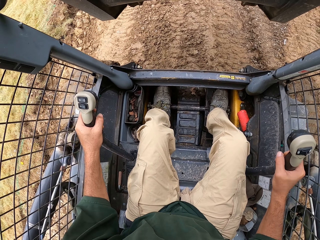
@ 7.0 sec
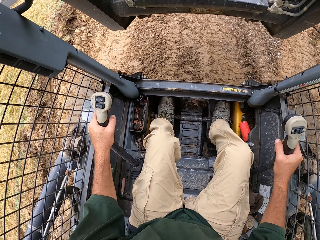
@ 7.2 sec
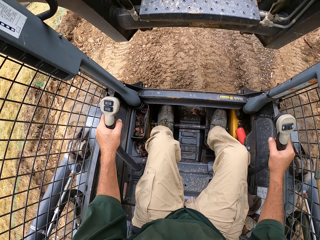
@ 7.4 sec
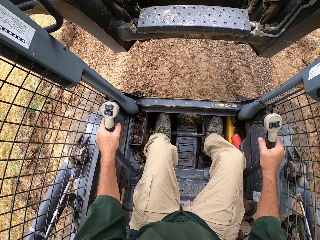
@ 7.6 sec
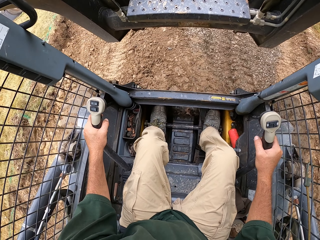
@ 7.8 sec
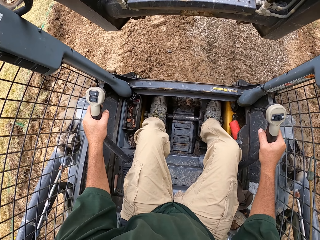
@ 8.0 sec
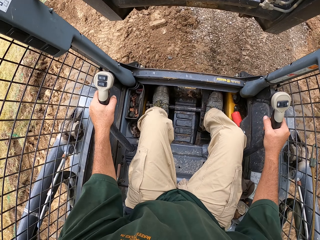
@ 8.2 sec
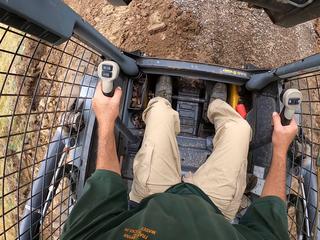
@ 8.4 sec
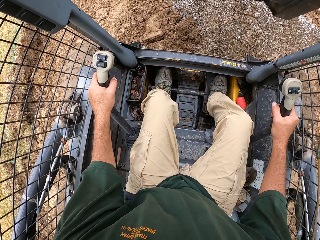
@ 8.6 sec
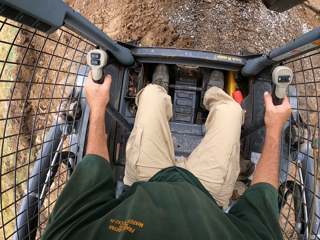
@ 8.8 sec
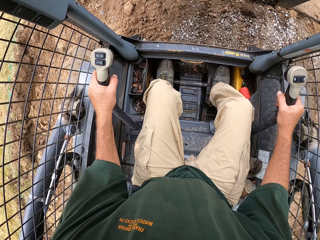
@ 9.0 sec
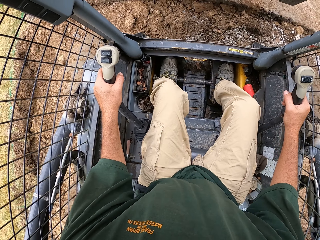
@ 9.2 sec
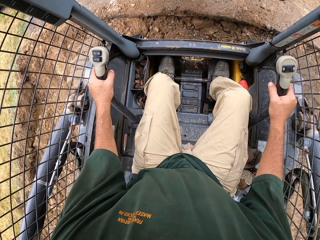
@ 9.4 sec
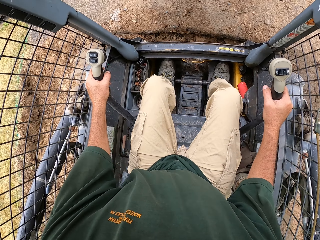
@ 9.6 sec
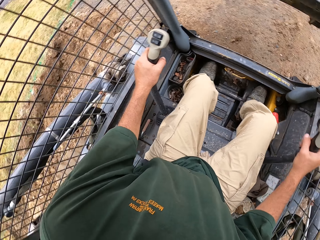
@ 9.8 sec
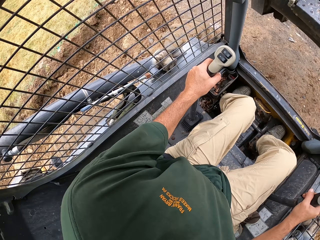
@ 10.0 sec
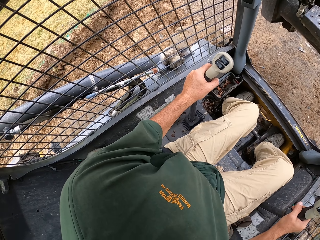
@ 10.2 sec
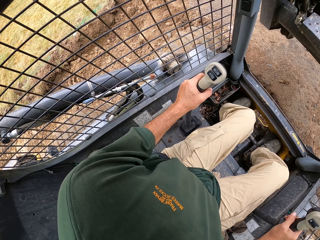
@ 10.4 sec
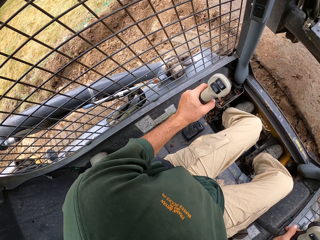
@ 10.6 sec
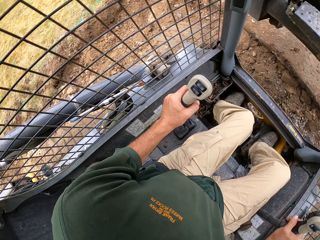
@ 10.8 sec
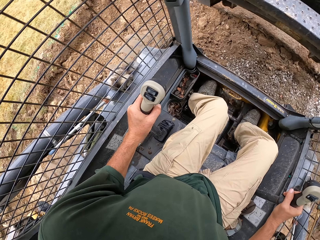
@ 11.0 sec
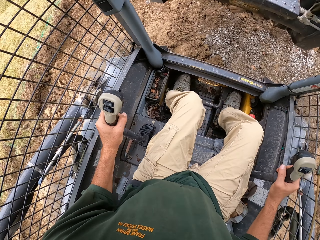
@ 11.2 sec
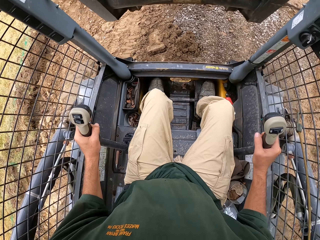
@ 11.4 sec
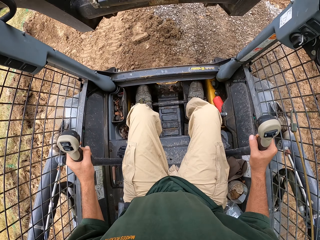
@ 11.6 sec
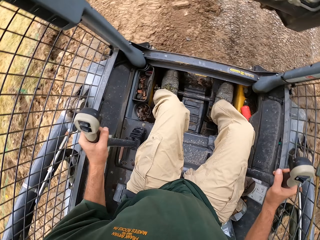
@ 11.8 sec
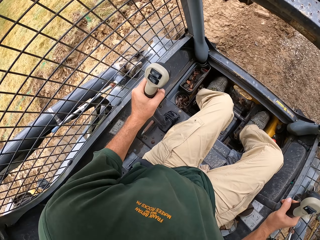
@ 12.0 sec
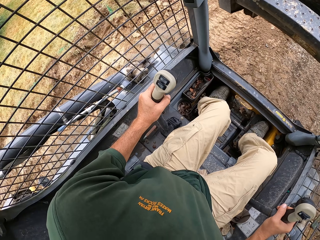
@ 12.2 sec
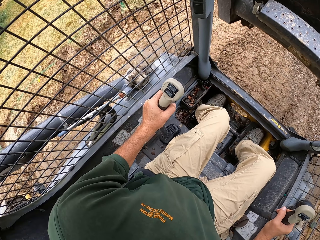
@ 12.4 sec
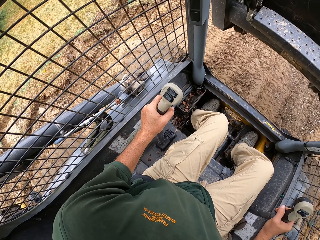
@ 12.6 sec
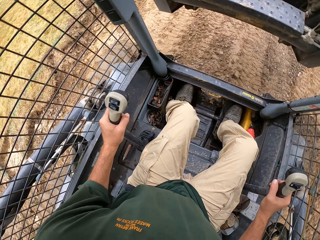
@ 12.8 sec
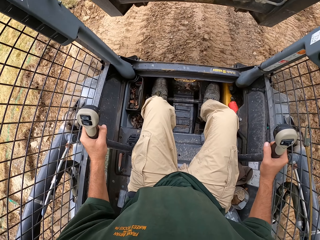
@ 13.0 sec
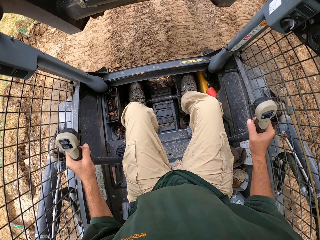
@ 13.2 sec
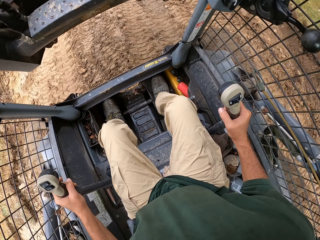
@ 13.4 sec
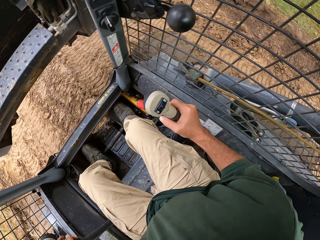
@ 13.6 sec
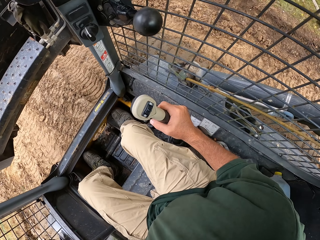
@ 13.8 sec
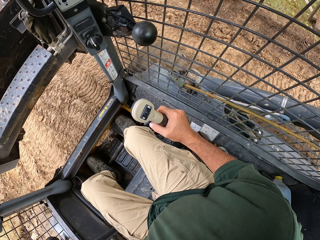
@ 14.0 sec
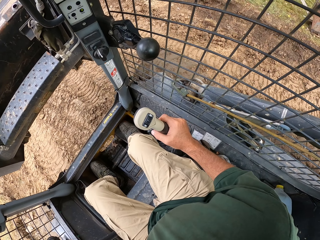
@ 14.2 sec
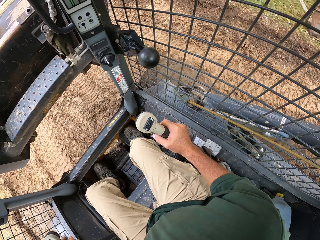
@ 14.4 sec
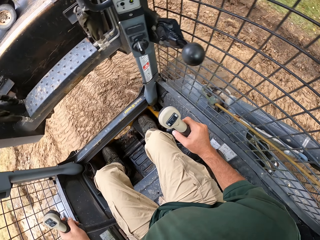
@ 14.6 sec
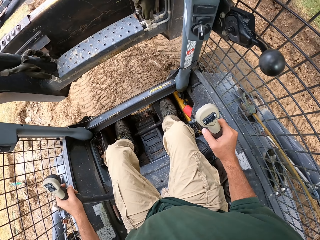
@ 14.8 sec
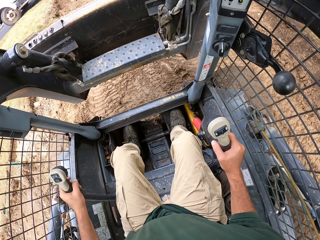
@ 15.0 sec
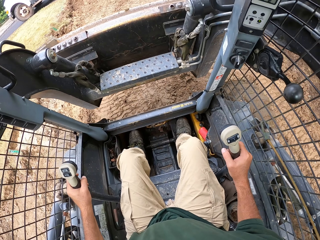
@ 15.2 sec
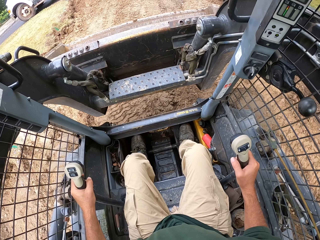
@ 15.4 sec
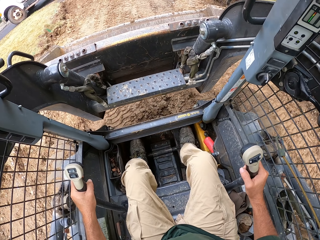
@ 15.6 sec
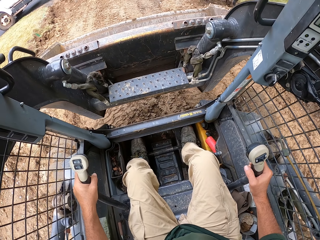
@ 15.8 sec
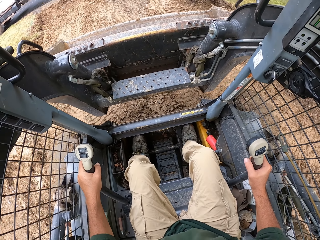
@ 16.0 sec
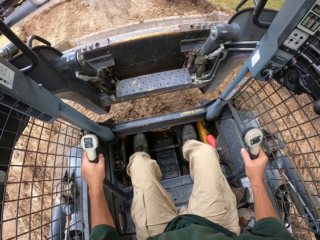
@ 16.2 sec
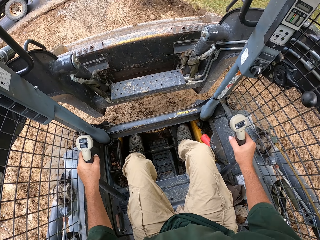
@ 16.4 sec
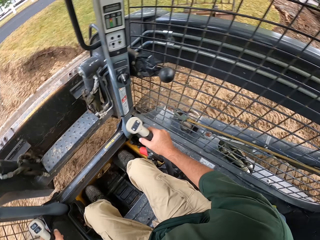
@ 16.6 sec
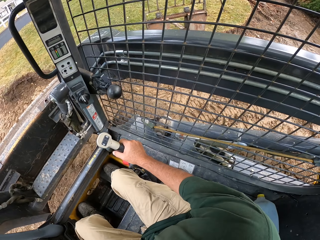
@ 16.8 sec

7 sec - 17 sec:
The camera wearer drives a forklift. They reverse the forklift.

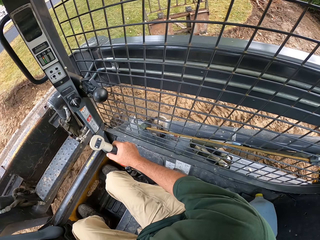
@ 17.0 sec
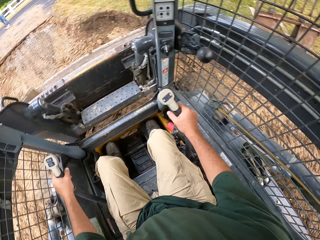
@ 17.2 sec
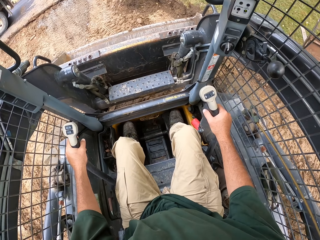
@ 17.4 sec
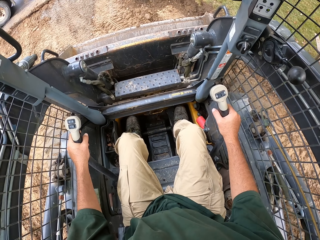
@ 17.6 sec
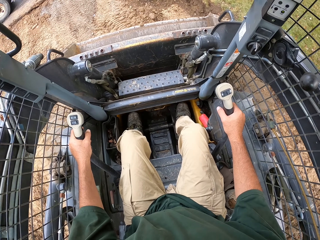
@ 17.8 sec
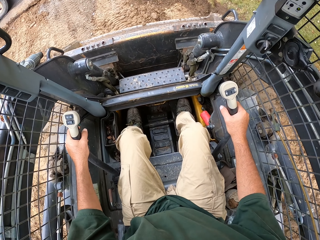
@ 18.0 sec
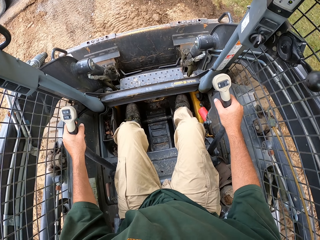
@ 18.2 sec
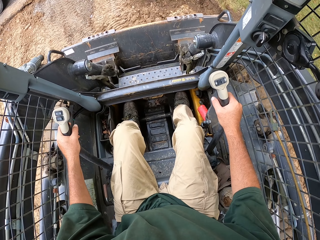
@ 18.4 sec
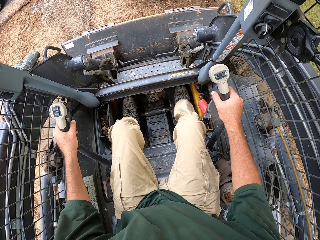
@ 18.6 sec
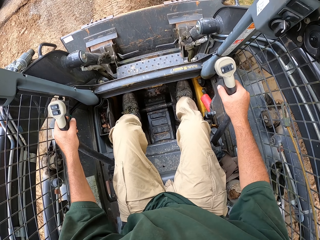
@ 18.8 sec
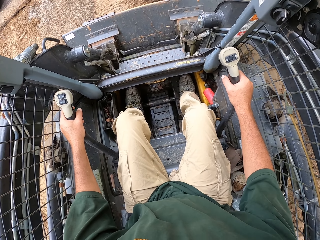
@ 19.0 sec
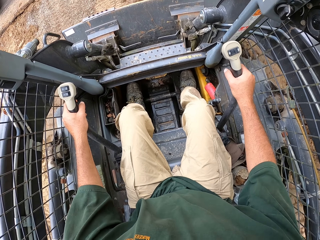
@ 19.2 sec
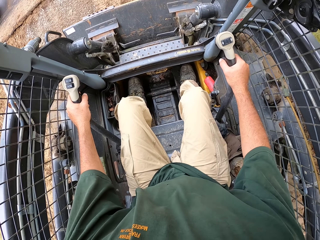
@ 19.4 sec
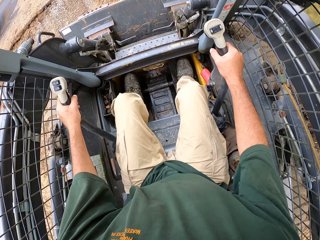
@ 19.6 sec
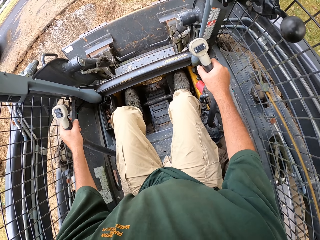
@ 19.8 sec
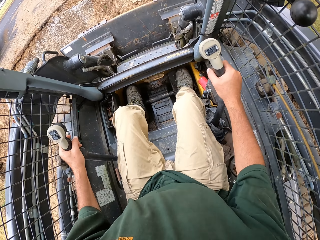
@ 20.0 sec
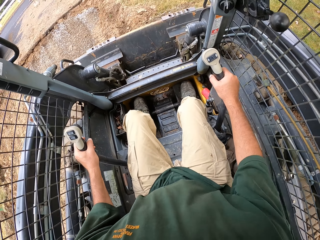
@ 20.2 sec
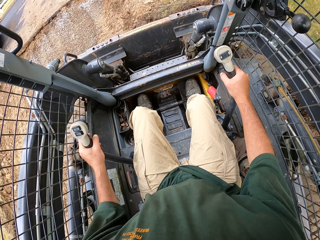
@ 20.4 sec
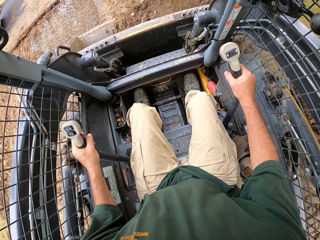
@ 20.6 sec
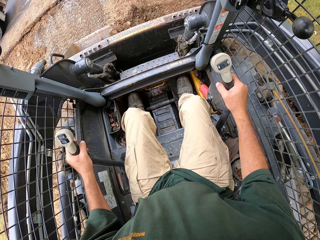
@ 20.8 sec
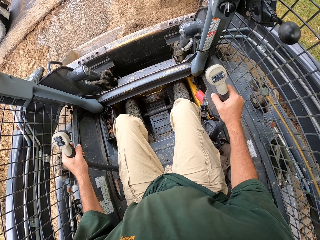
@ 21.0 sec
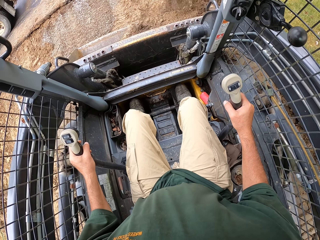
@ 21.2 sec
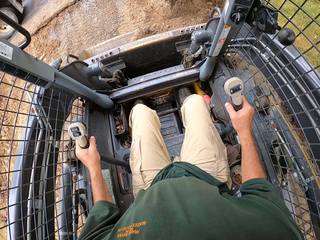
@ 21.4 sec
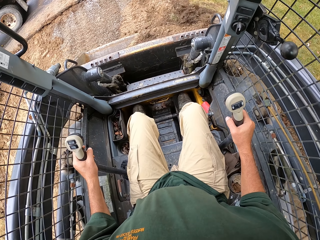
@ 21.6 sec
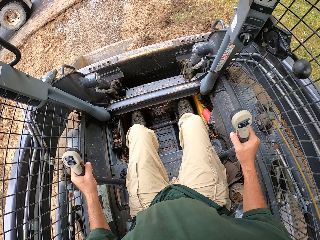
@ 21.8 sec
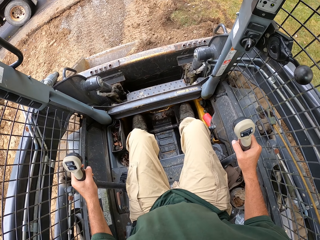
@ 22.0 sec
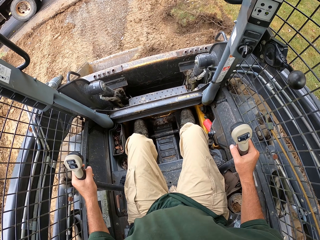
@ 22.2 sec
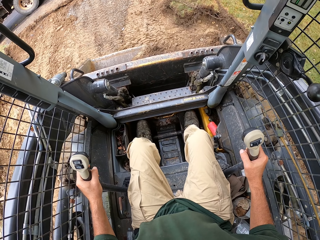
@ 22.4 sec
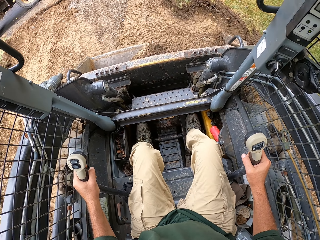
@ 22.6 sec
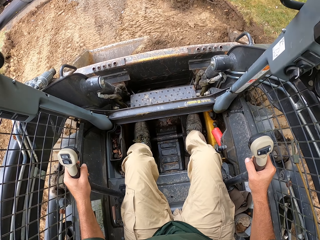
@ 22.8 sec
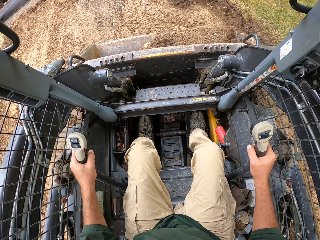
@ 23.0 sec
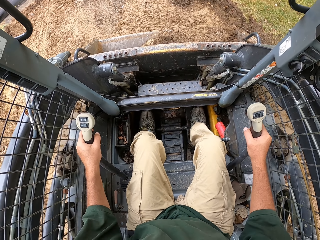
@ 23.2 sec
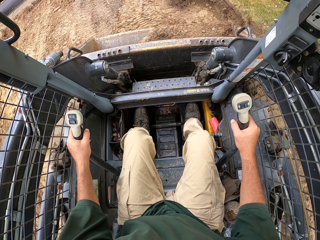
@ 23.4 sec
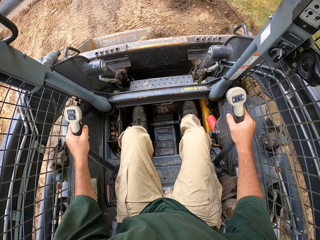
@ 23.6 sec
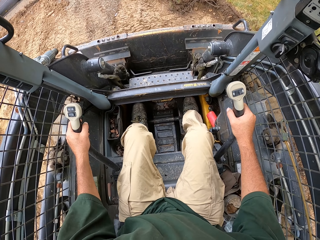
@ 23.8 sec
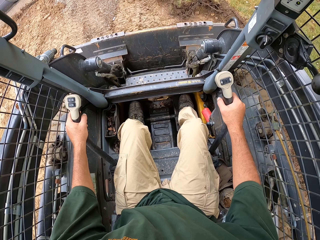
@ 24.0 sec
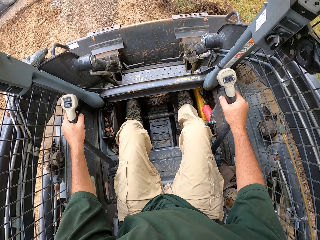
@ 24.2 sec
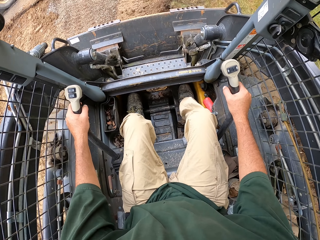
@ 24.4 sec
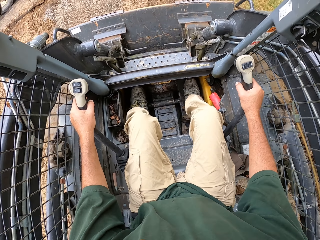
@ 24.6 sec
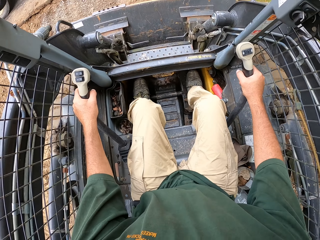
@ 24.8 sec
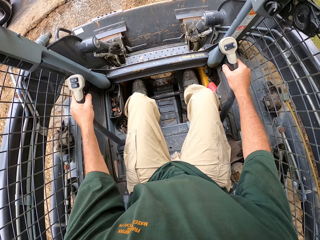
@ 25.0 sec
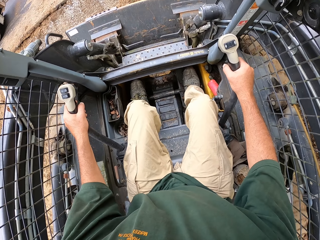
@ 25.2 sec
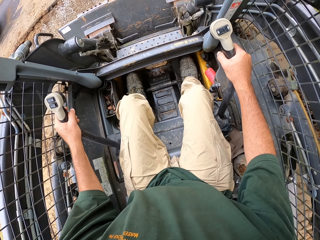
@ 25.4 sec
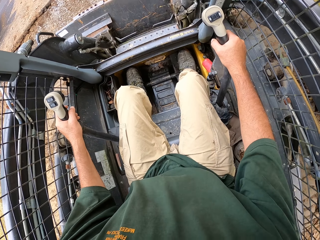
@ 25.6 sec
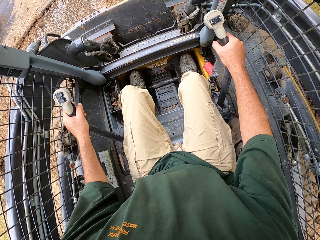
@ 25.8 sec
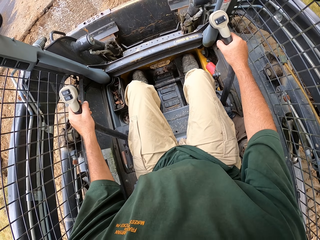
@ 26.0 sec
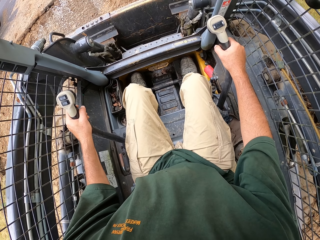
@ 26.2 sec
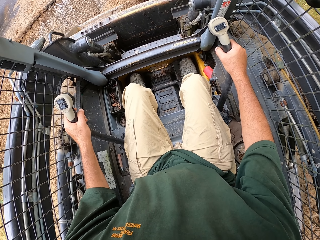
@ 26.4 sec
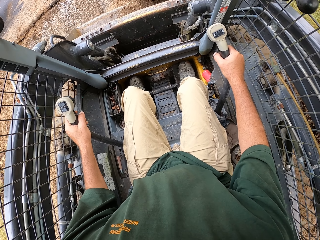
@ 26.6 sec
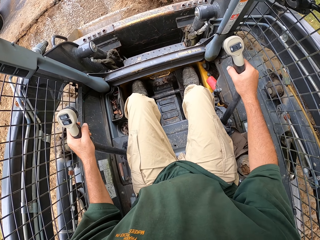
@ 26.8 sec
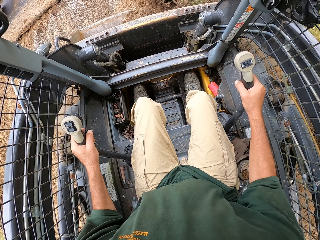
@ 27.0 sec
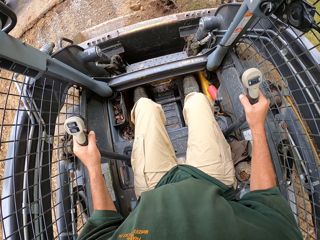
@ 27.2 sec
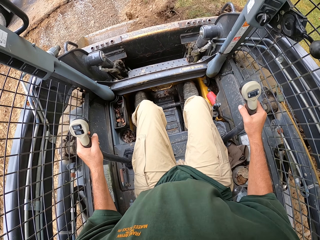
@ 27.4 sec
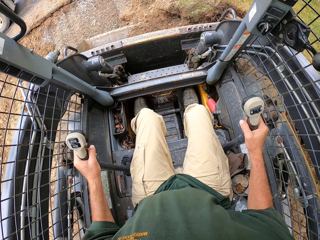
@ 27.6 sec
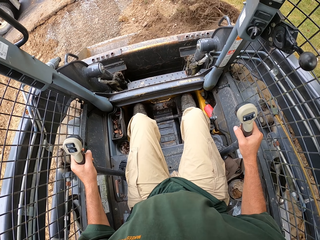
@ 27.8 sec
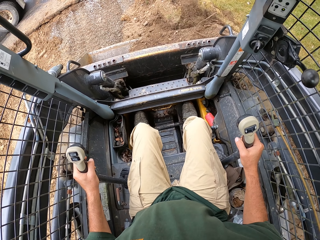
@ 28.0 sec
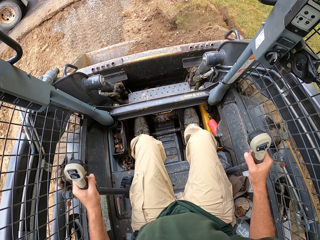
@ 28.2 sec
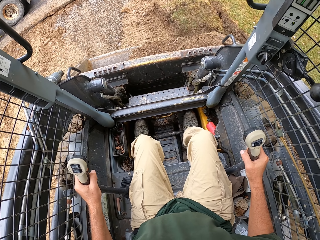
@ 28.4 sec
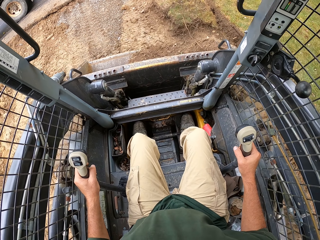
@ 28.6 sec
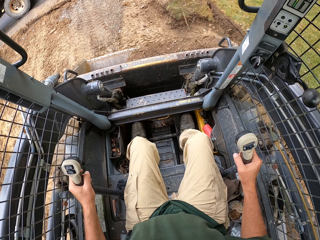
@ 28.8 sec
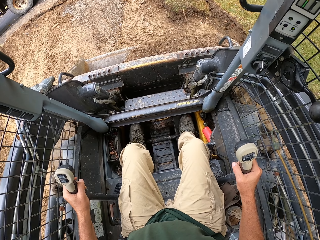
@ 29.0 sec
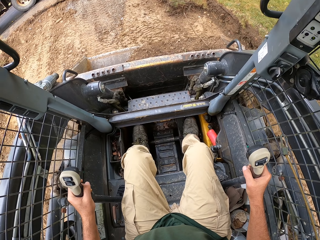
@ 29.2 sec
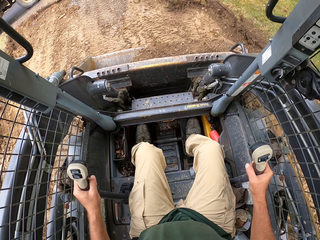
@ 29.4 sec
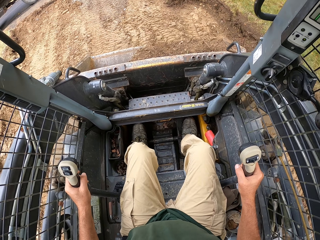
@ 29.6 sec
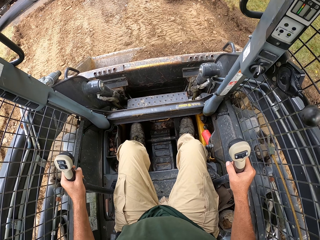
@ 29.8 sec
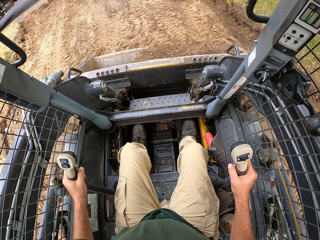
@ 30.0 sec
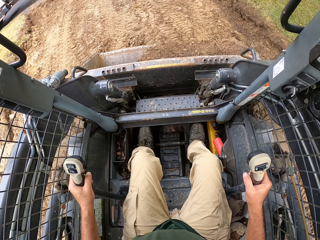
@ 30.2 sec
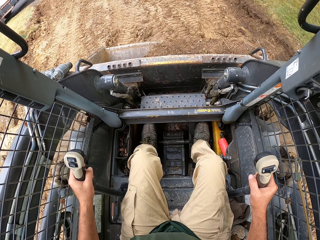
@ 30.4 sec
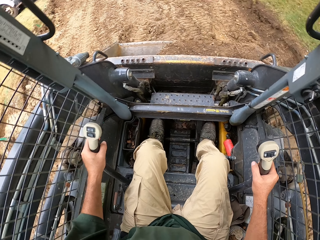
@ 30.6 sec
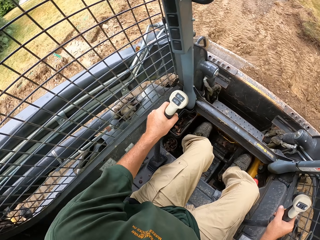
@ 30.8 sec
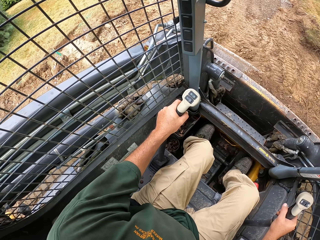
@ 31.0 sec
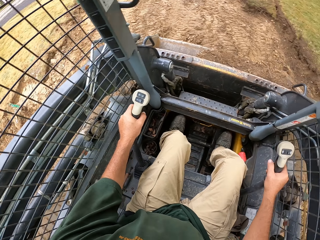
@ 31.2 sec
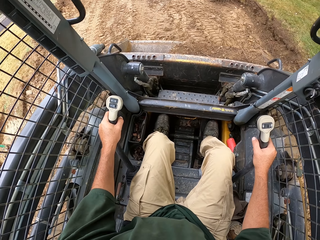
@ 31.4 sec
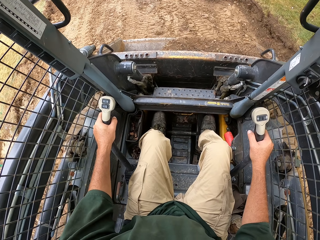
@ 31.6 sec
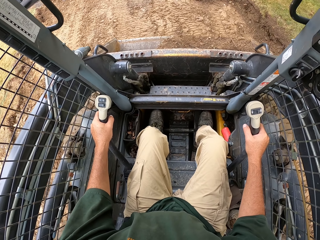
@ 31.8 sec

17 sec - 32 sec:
The camera wearer scoops soil. They reverse a forklift. They scoop the soil. They reverse the forklift.
